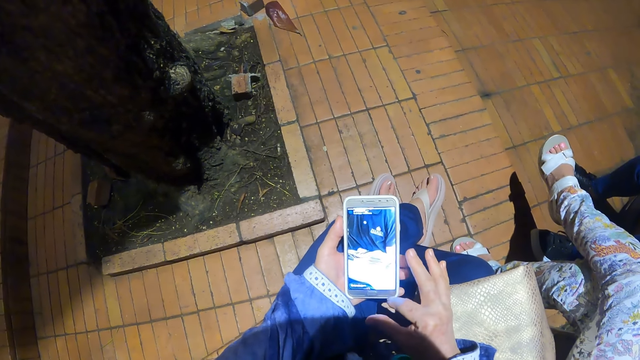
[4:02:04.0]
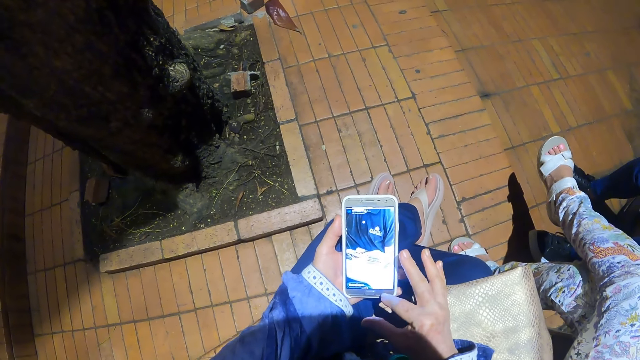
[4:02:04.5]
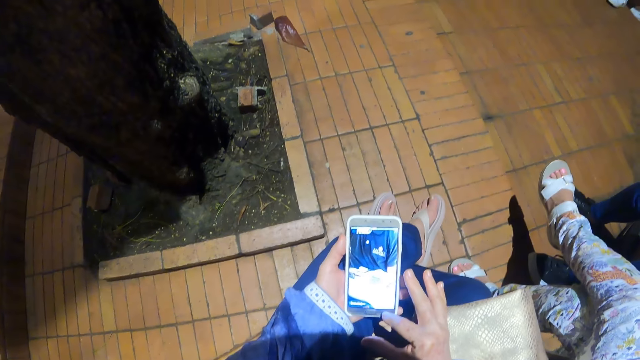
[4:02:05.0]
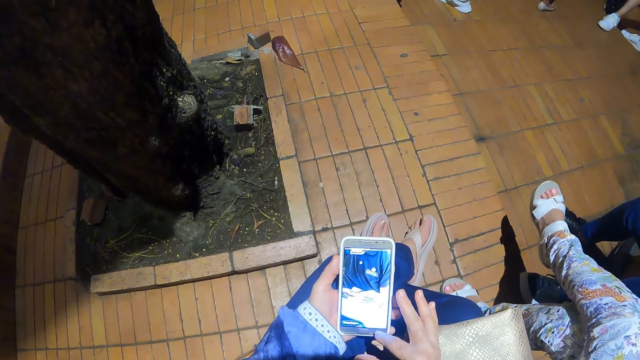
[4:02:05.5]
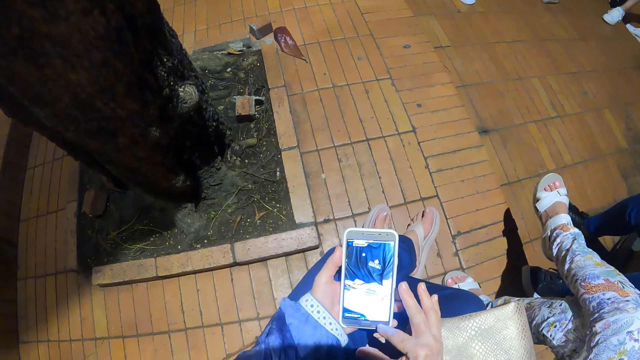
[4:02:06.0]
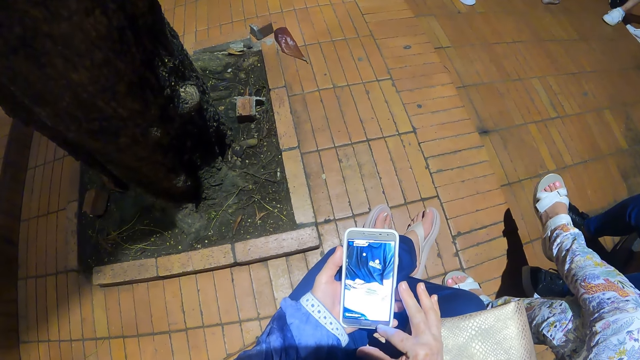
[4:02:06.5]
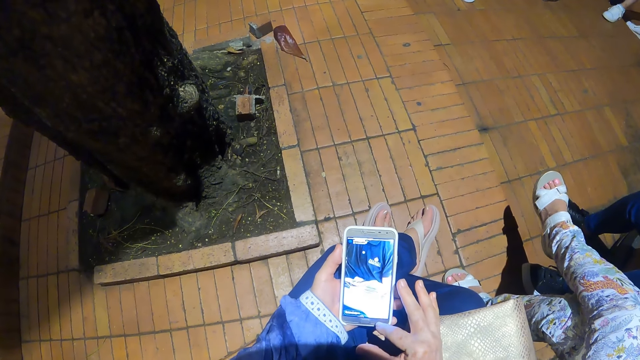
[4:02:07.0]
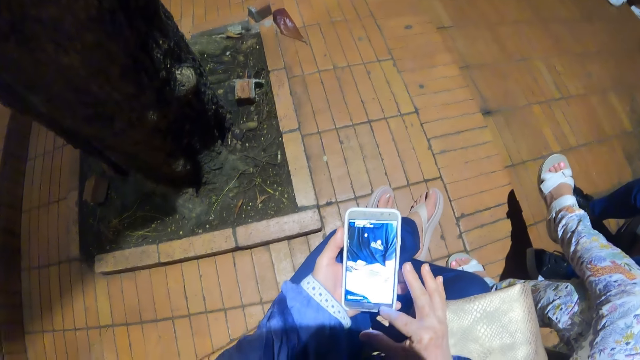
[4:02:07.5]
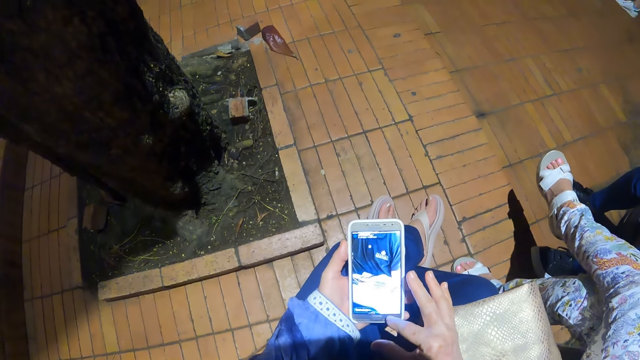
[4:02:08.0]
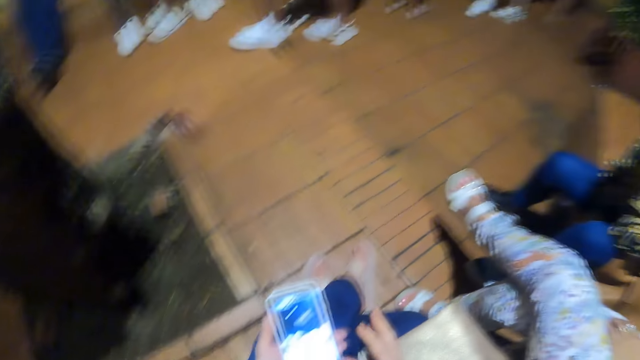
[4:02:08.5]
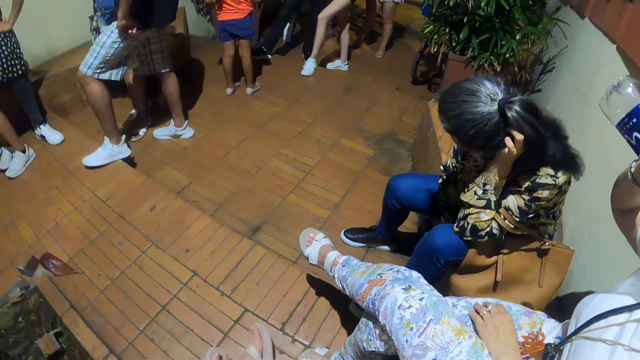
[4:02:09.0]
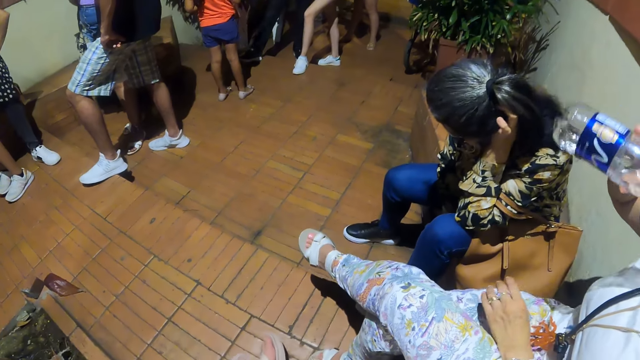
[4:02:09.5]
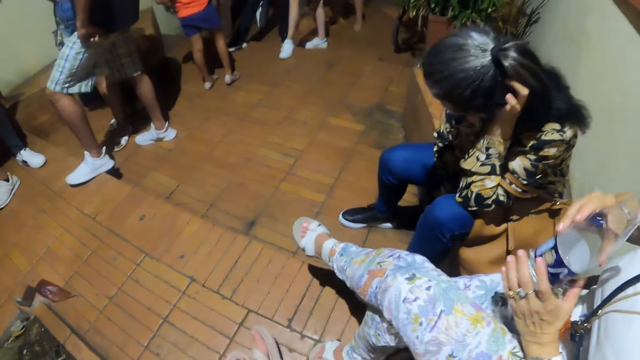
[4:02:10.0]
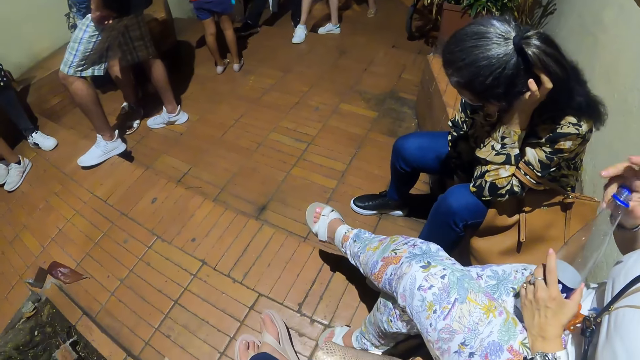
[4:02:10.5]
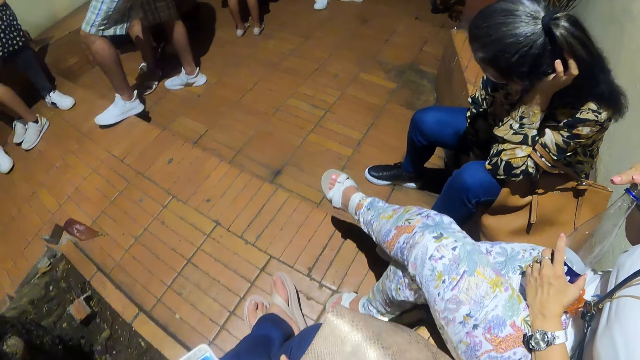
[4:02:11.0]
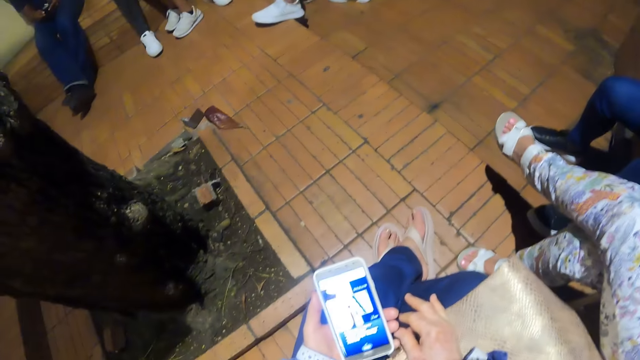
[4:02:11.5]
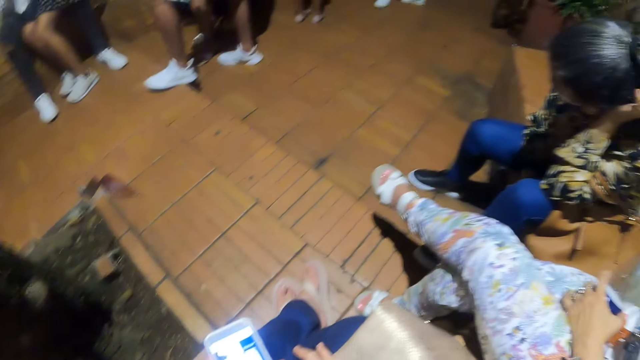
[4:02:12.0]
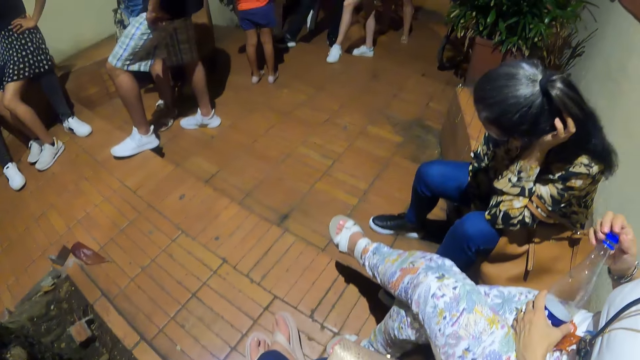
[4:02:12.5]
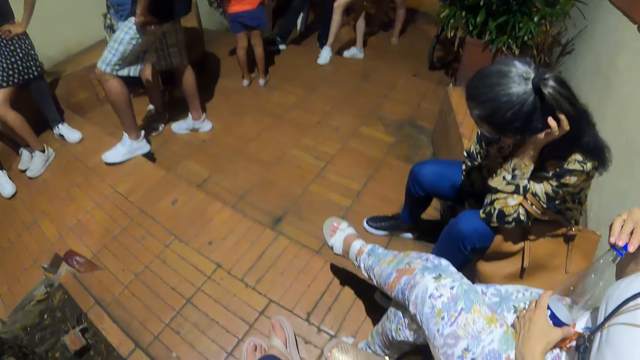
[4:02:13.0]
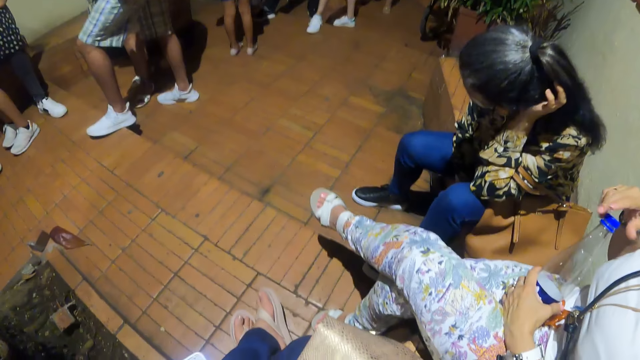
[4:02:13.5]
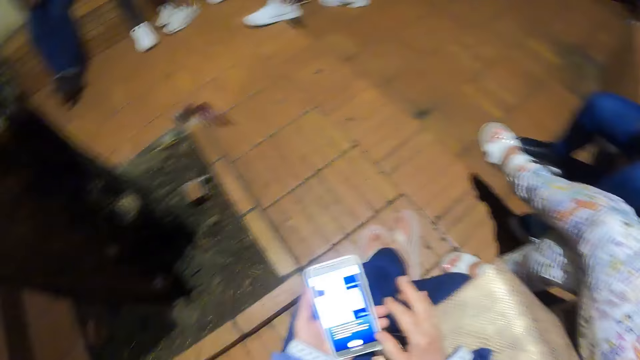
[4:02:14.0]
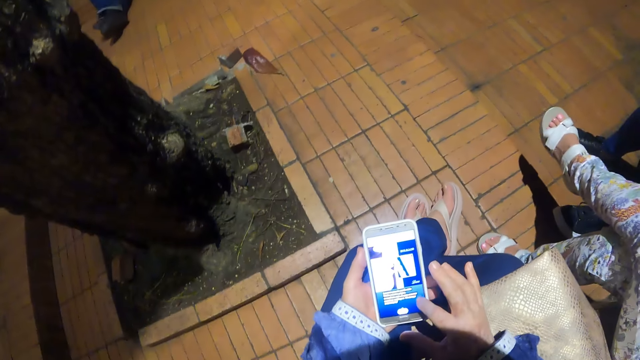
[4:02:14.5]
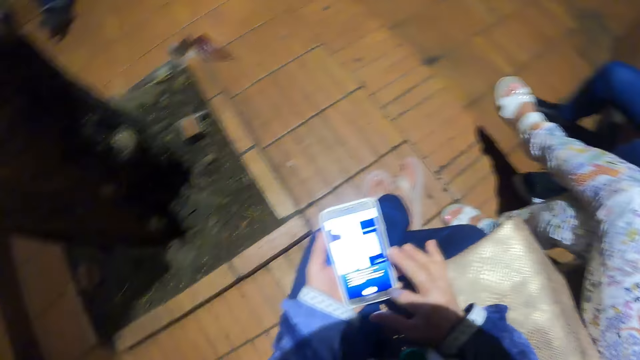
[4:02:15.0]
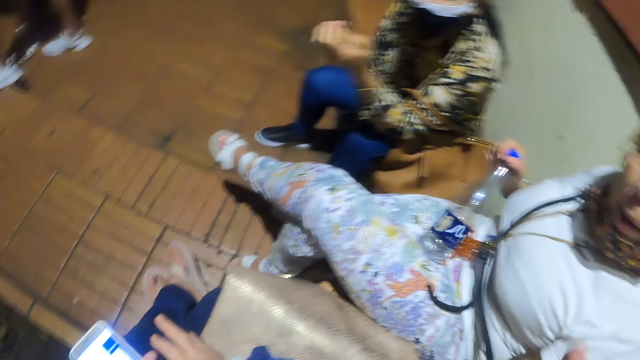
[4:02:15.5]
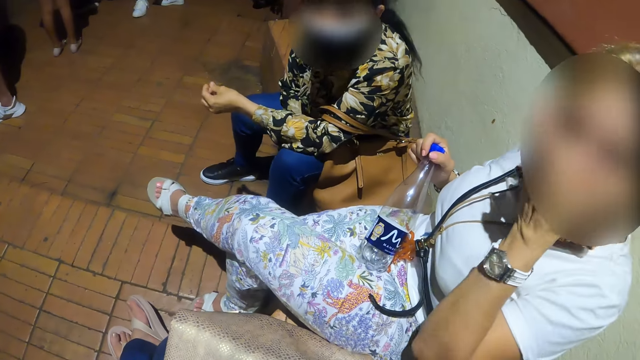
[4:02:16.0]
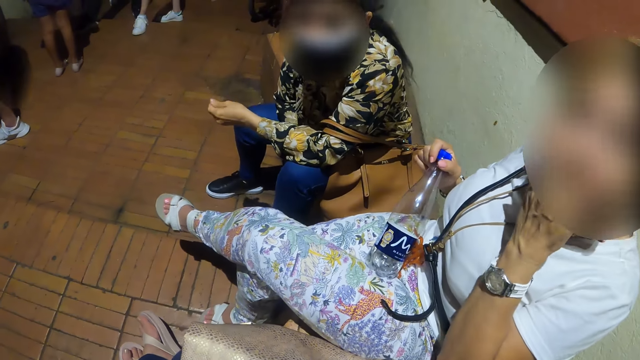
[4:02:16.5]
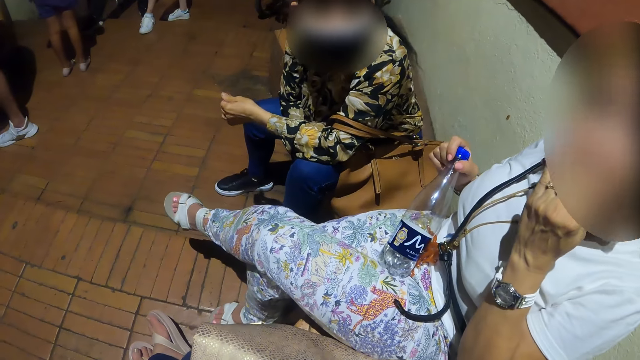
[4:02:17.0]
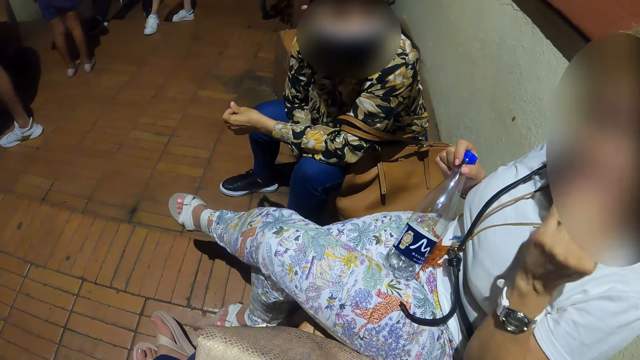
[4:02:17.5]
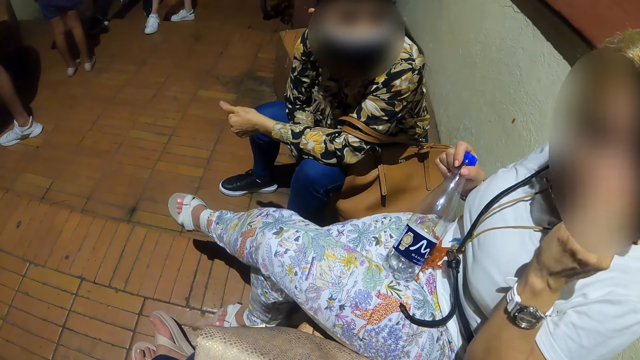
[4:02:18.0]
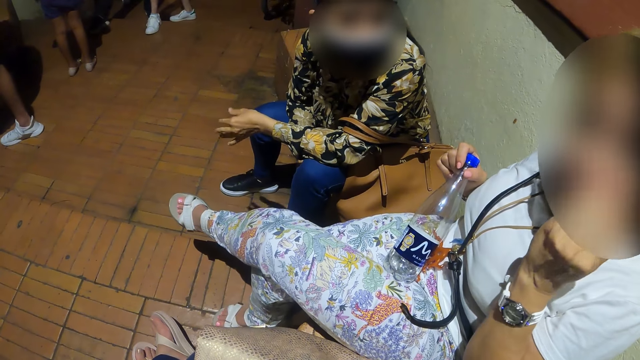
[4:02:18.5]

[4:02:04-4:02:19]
The camera wearer looks around. A lady drinks water. The lady closes the water bottle. The lady touches her face. The camera wearer dialogues with the lady.

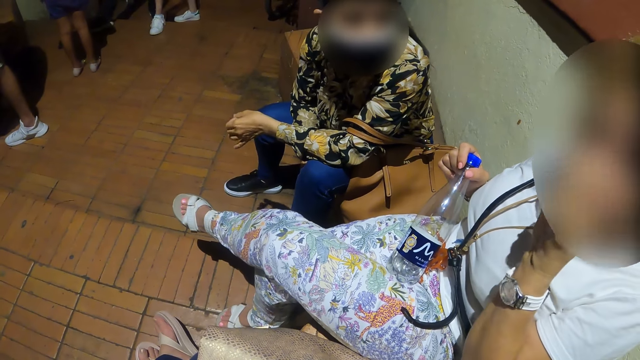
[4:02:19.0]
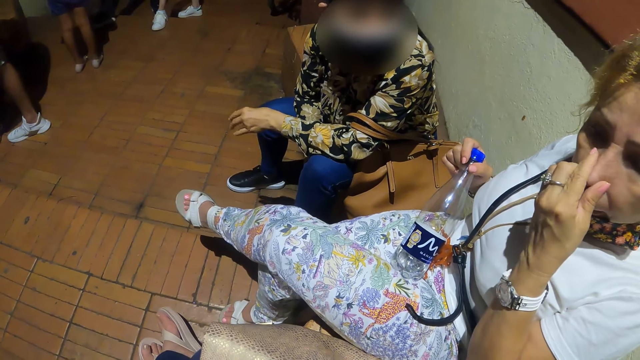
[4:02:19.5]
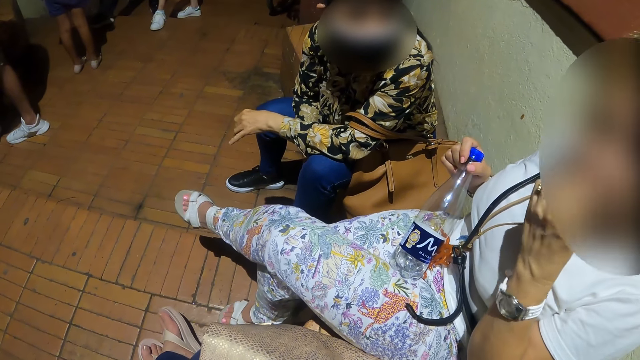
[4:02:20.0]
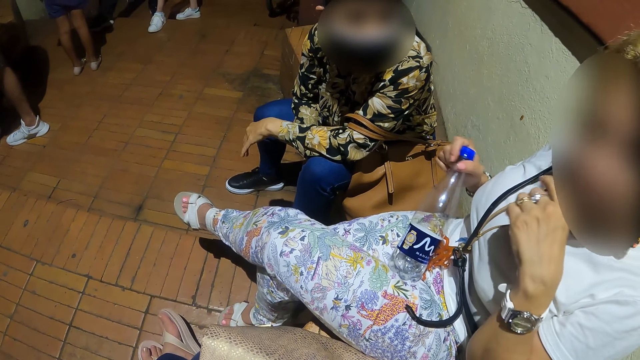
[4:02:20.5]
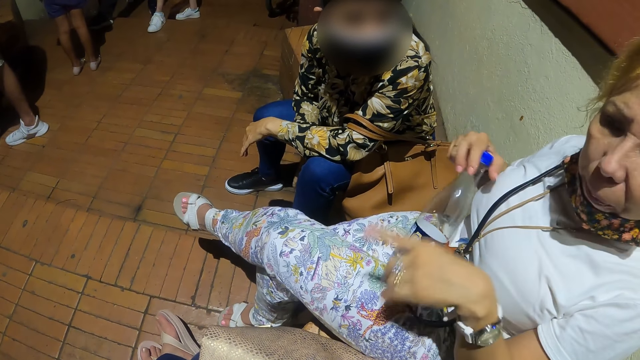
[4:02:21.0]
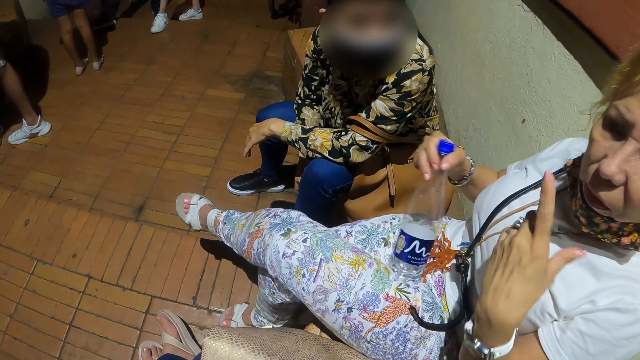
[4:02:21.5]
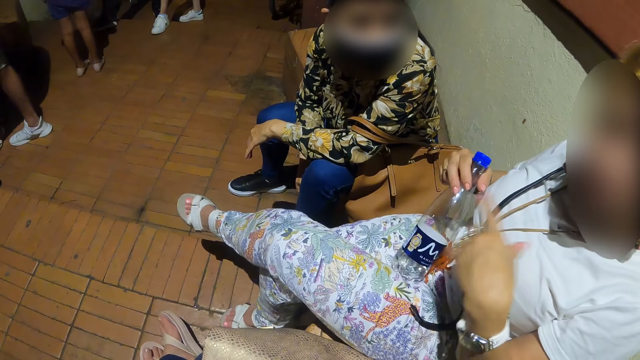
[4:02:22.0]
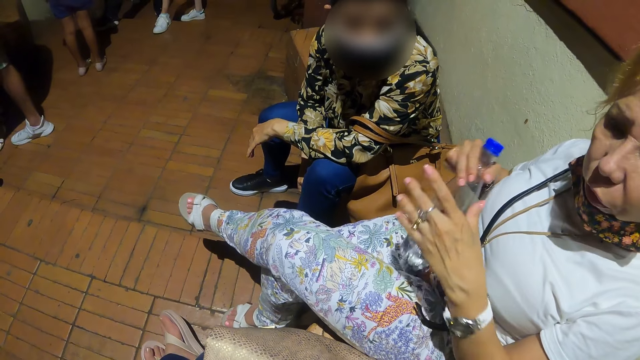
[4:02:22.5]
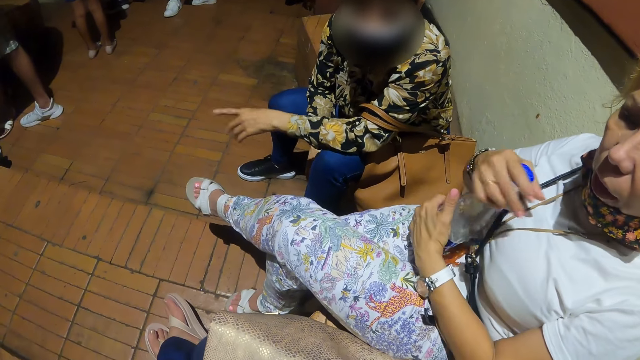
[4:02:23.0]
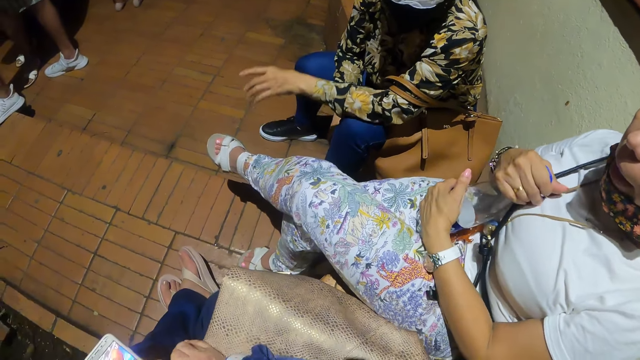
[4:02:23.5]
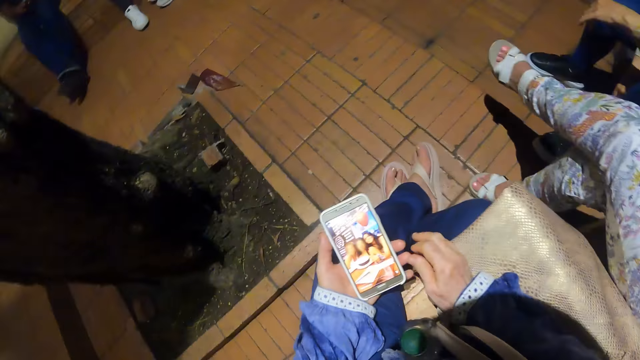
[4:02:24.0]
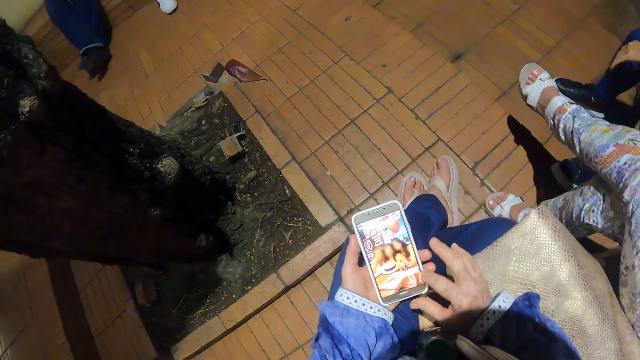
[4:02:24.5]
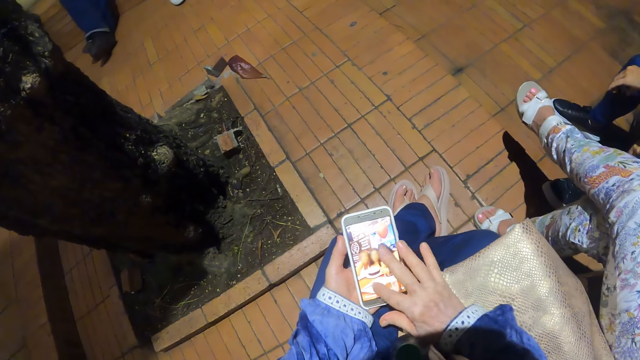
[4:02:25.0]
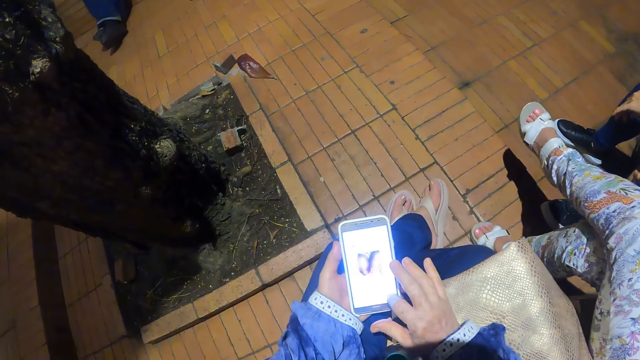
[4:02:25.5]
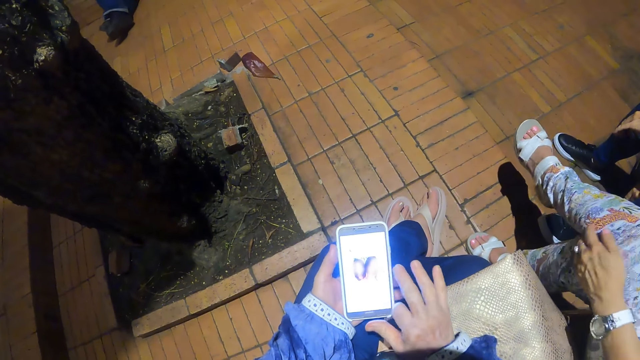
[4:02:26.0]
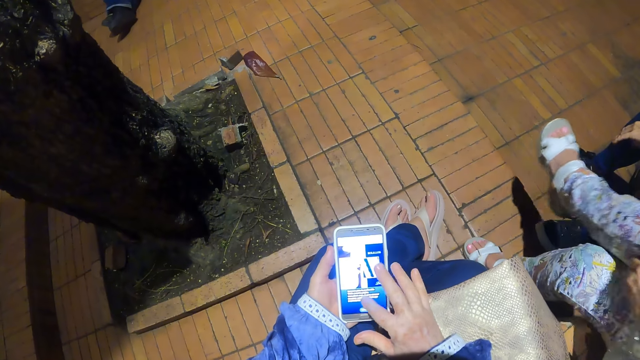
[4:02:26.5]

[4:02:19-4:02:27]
The lady sways her hand. The lady holds the water bottle. The camera wearer looks around. They use the phone.
